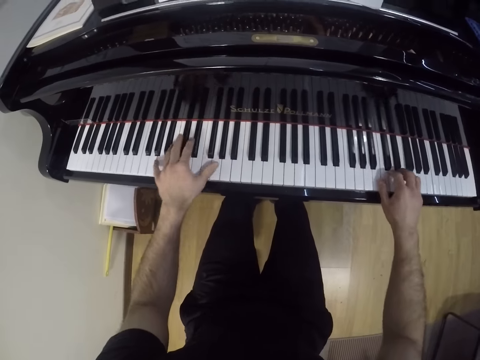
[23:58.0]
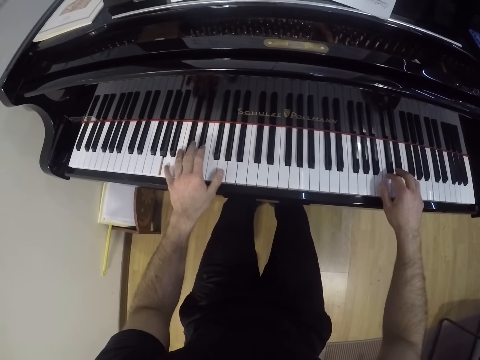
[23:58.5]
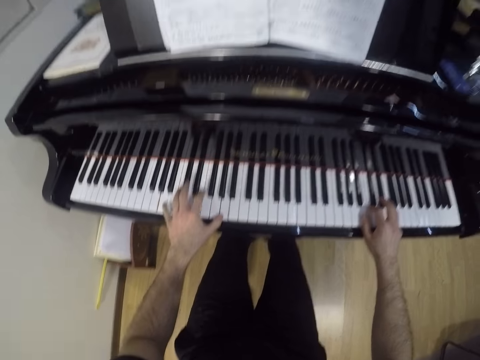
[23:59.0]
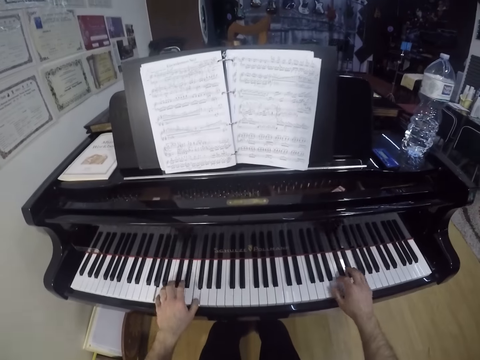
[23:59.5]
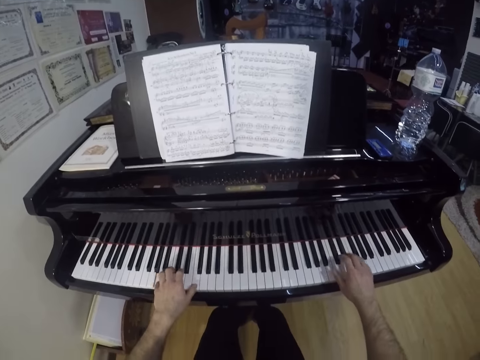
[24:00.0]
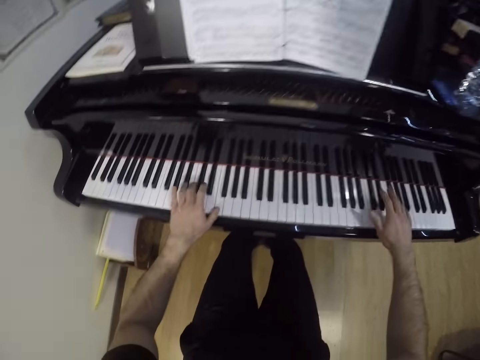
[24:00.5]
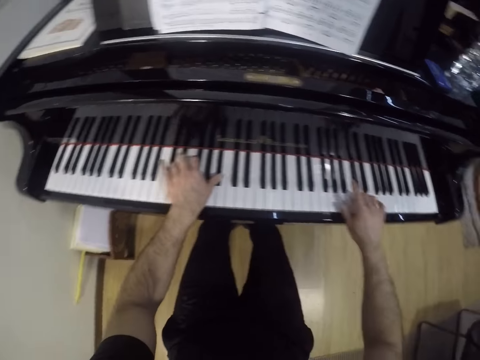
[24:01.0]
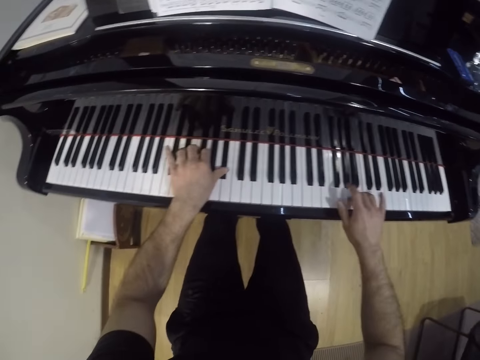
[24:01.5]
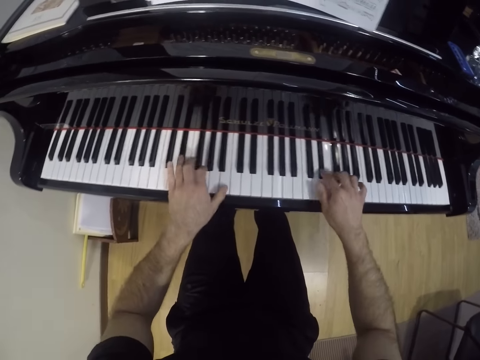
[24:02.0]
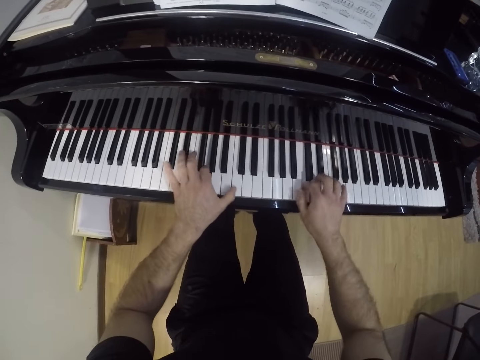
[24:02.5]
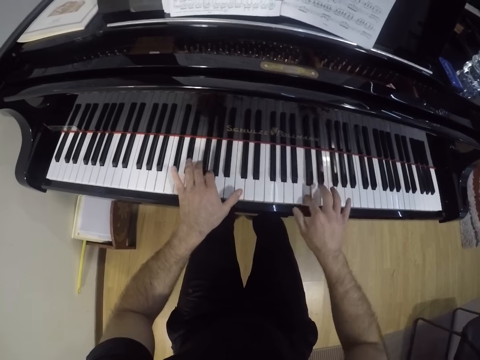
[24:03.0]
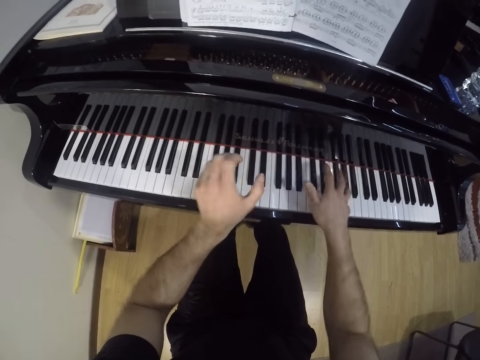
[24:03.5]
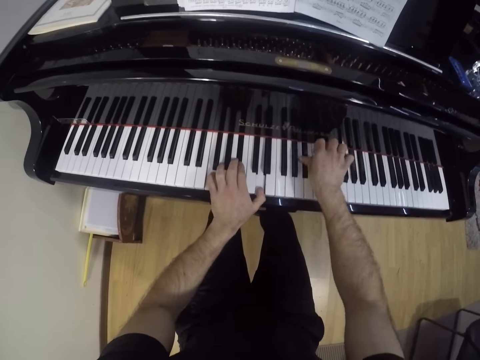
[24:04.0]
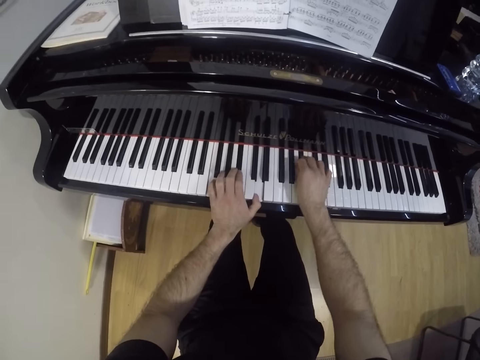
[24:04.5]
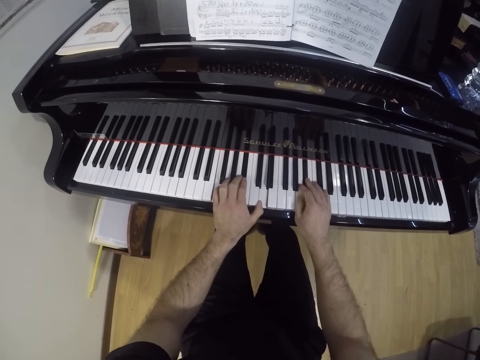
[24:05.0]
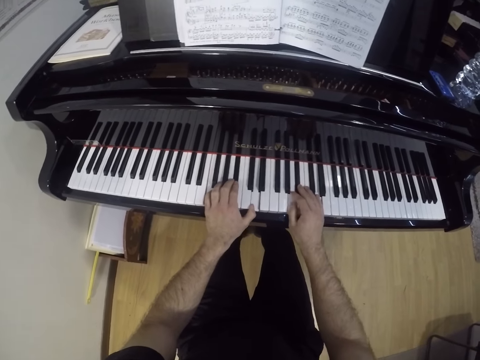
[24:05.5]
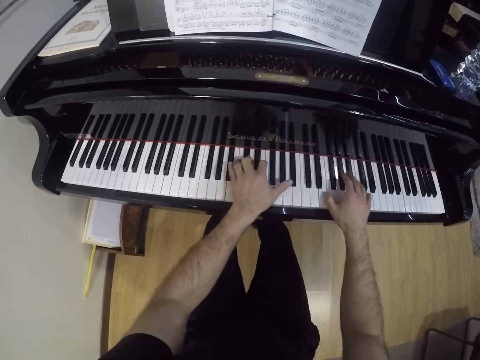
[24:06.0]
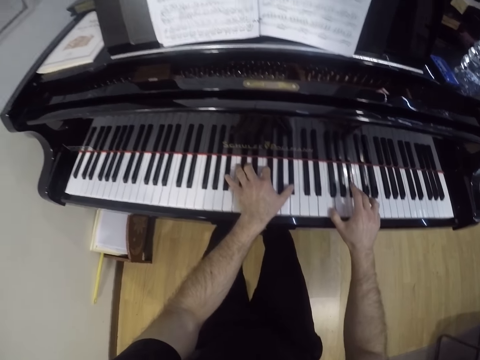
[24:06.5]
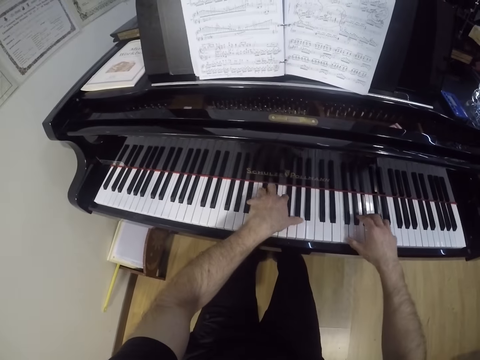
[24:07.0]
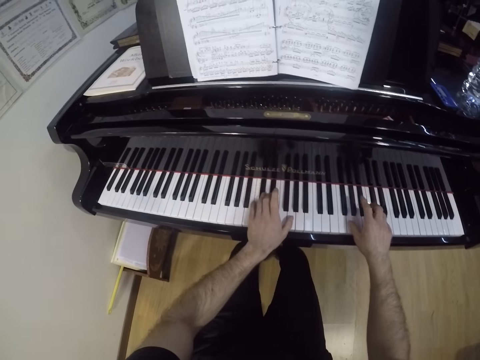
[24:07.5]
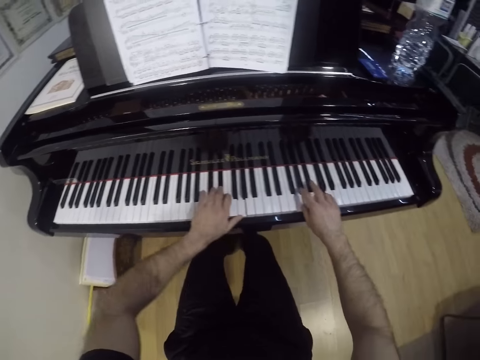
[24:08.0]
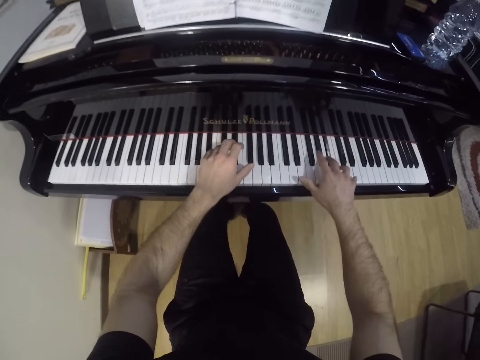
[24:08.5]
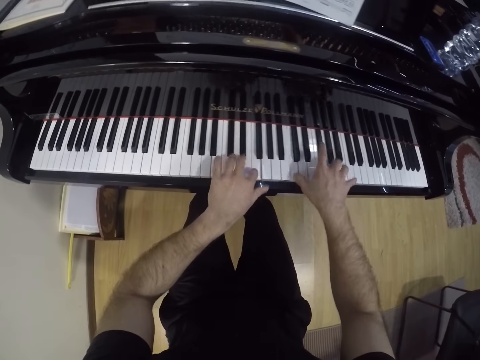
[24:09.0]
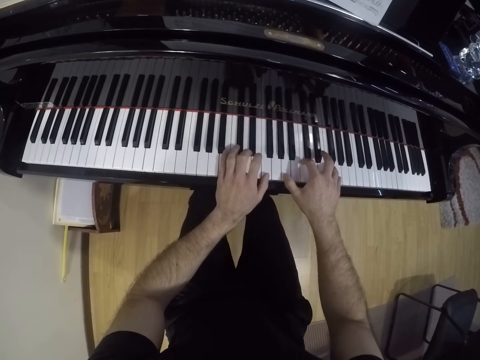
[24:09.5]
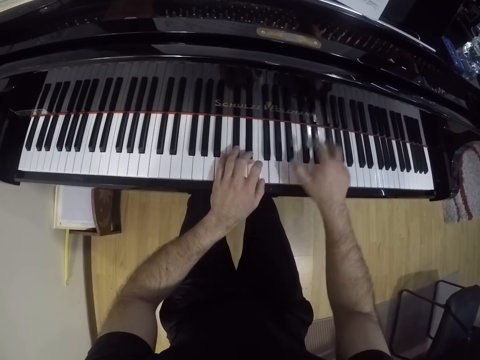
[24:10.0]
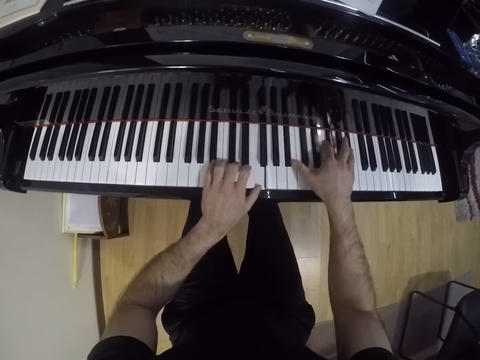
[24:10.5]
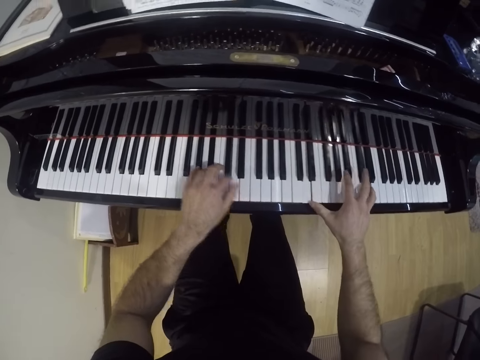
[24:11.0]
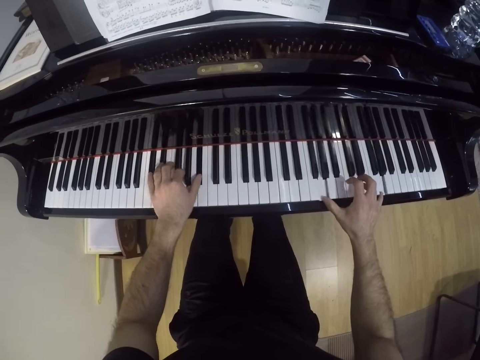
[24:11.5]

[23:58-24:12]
The camera wearer reads a piano book. They play the piano. They read the piano book. They play the piano.

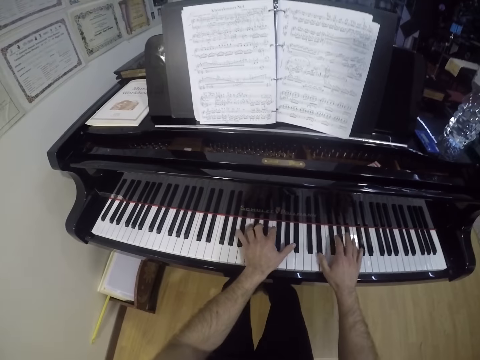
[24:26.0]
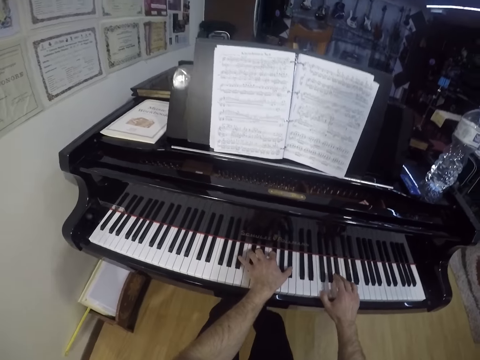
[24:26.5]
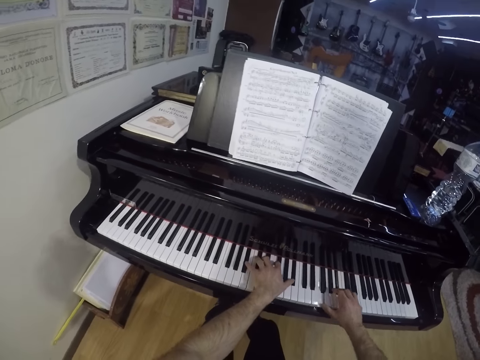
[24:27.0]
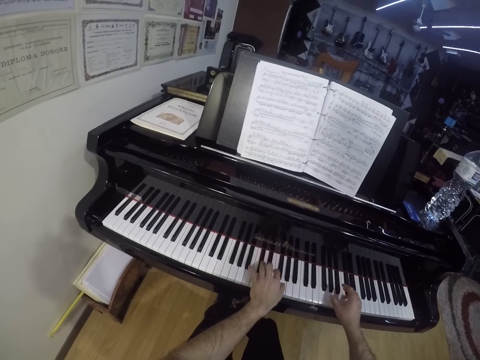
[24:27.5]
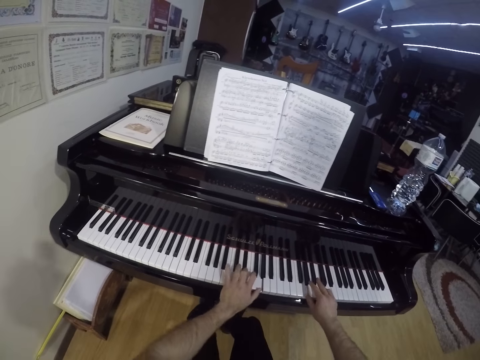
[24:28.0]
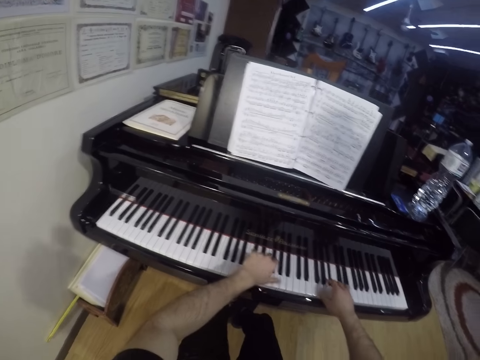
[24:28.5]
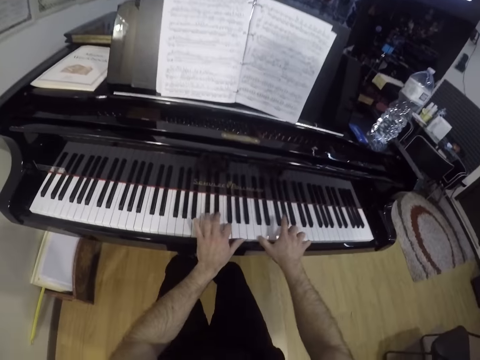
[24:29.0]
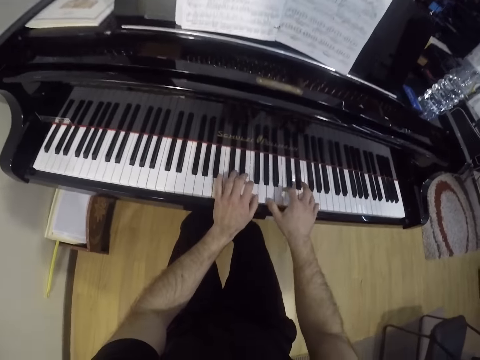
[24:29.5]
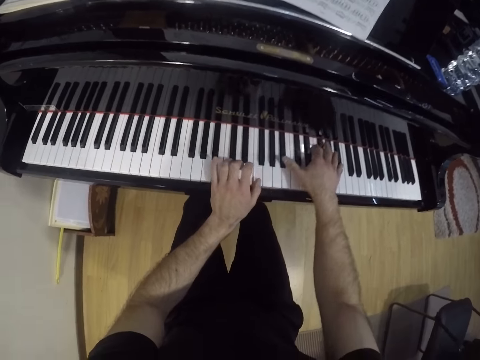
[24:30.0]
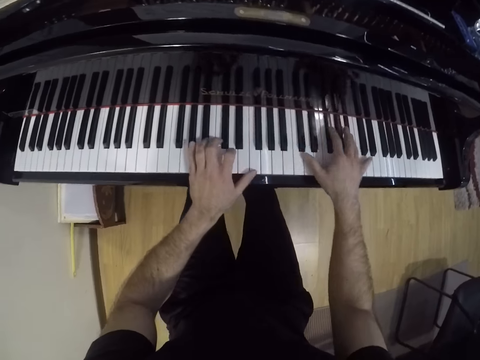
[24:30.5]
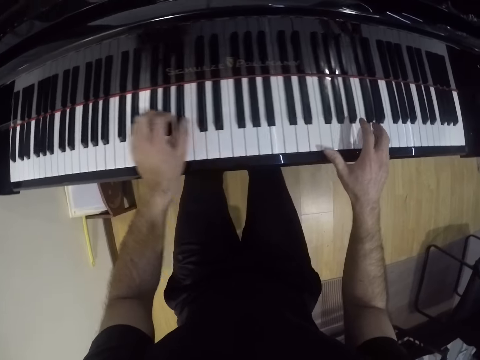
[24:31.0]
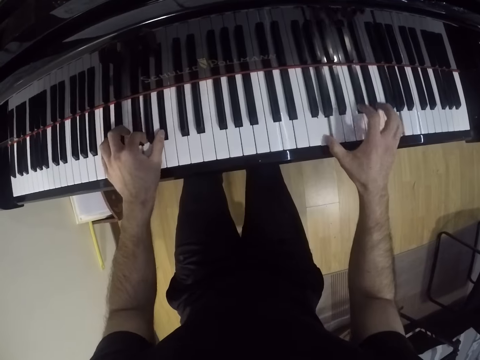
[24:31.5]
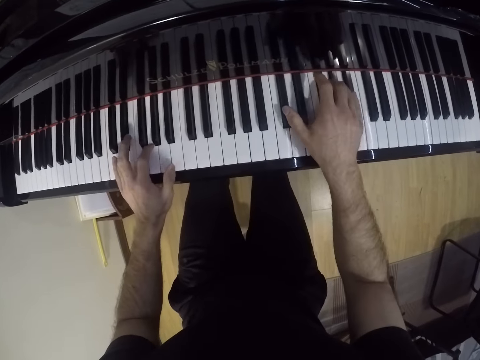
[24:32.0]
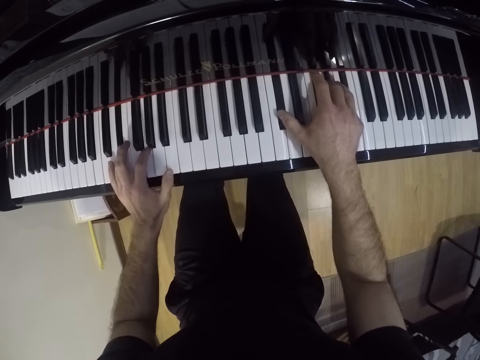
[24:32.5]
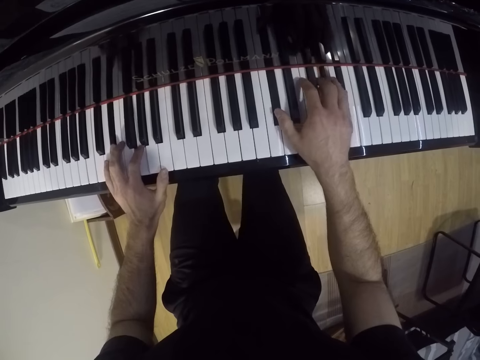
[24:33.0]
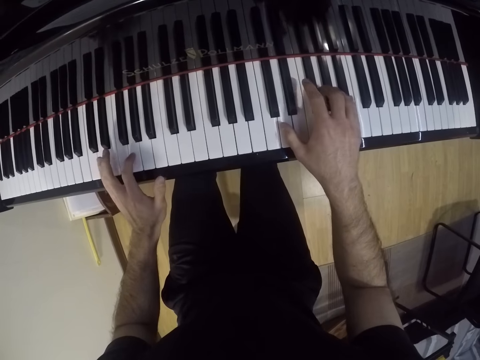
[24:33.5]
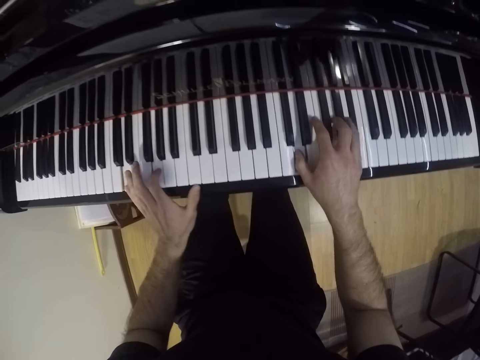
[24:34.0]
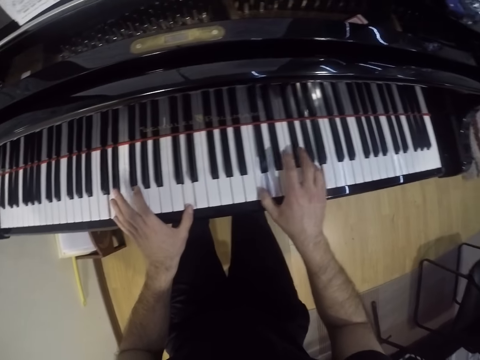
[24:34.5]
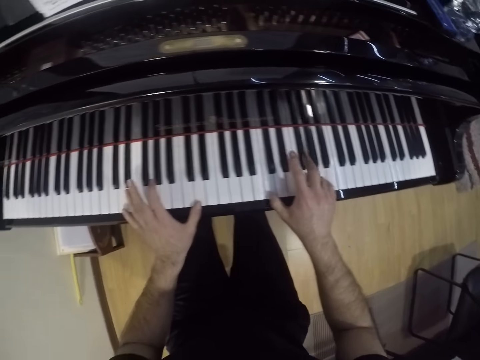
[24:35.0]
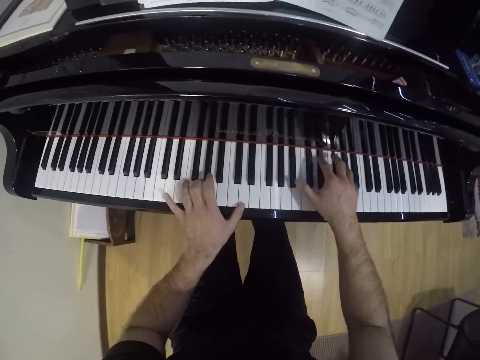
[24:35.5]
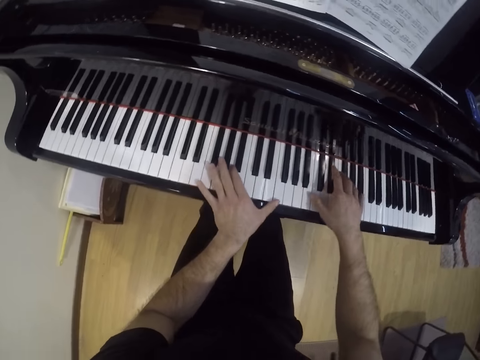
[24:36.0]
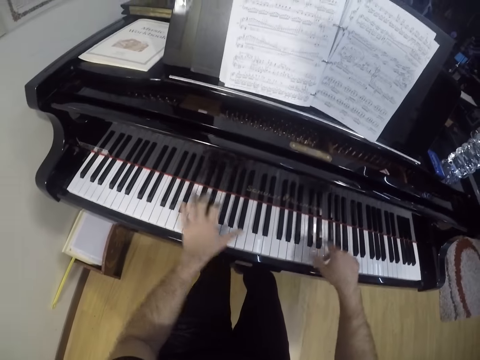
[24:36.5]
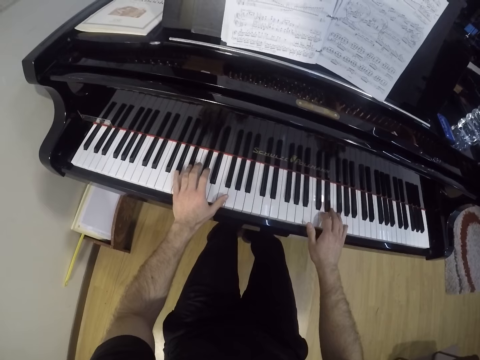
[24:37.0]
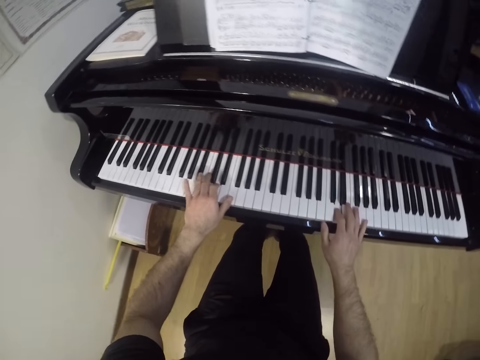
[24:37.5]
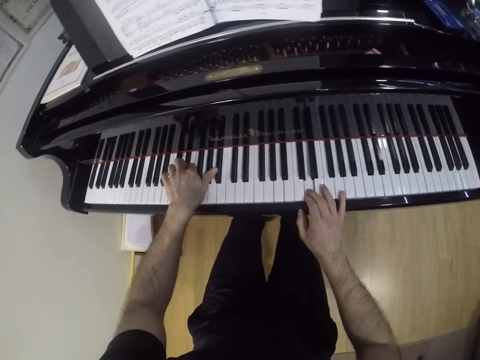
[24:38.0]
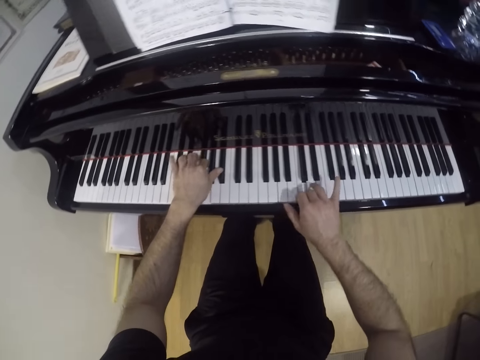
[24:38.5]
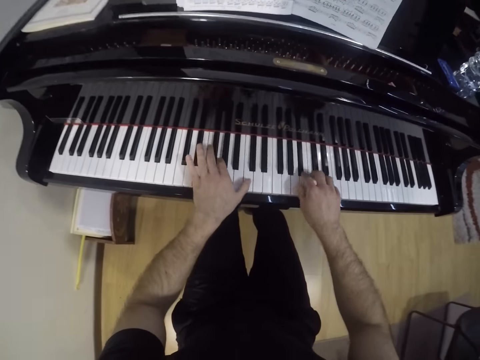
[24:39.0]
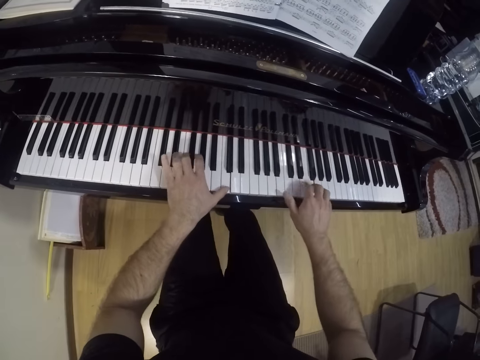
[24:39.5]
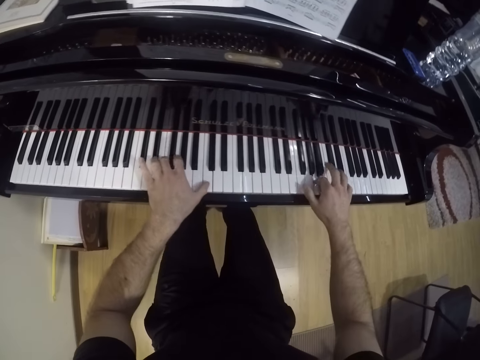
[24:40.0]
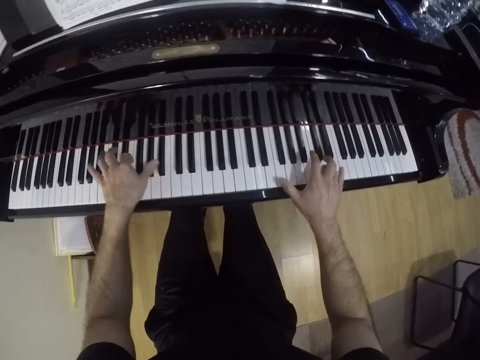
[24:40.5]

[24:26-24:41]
The camera wearer reads a piano book. They play the piano. They read the piano book. They play the piano.
